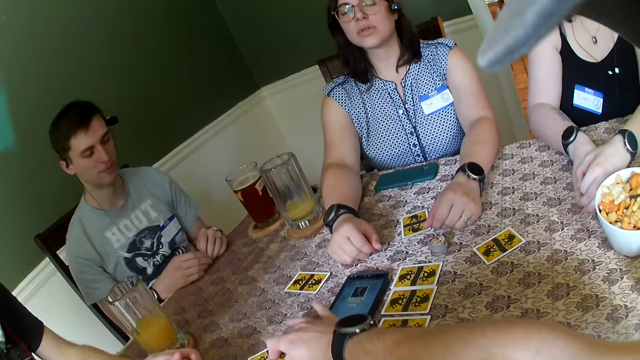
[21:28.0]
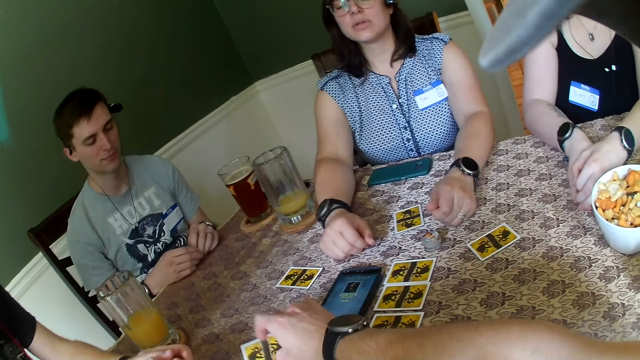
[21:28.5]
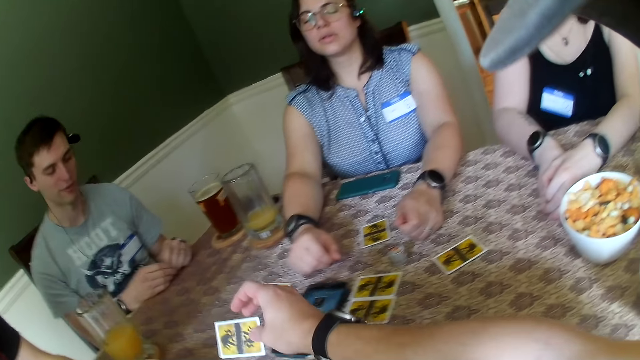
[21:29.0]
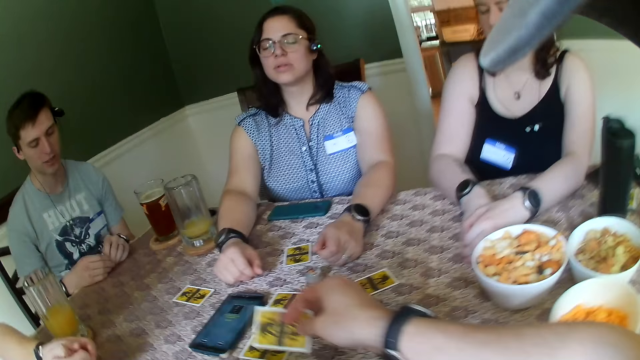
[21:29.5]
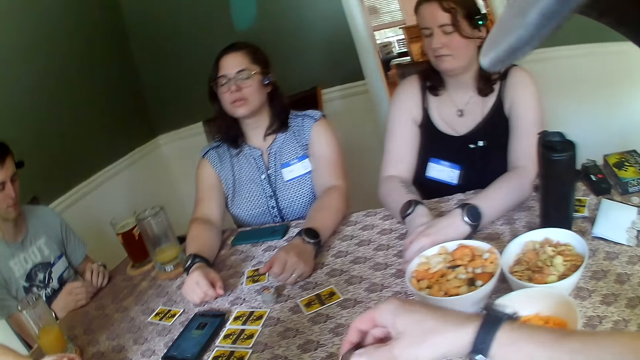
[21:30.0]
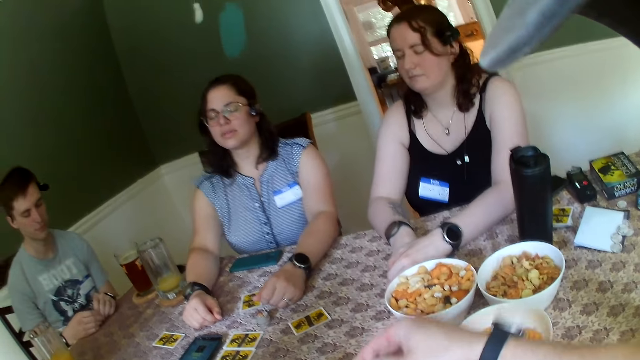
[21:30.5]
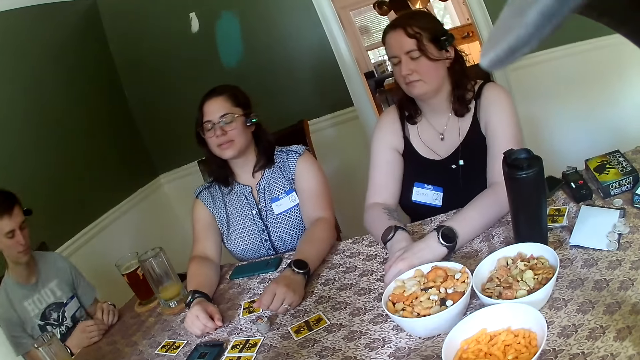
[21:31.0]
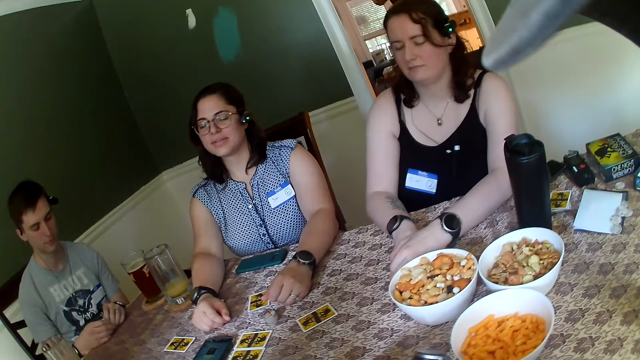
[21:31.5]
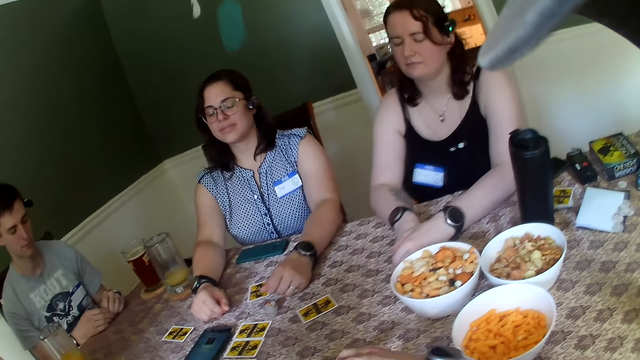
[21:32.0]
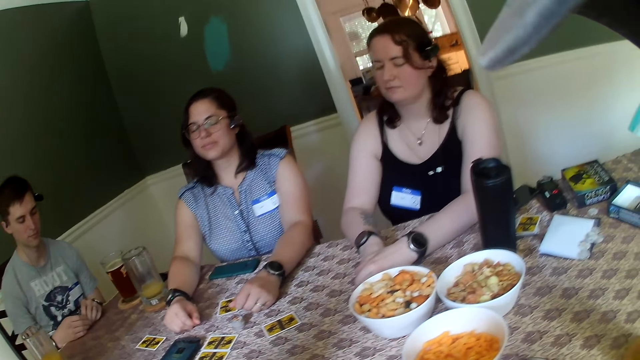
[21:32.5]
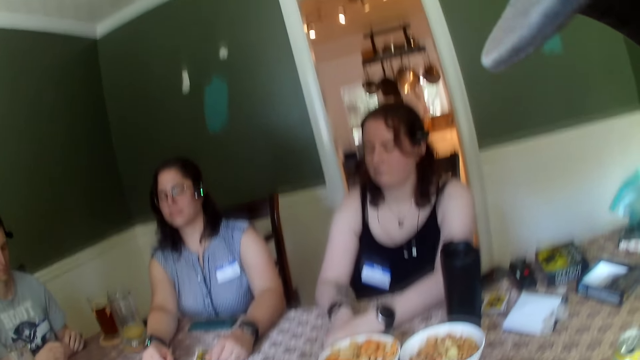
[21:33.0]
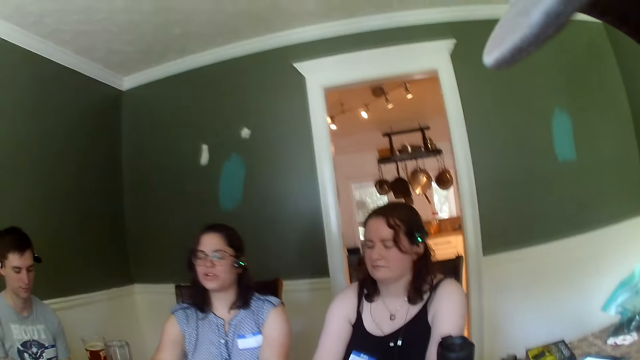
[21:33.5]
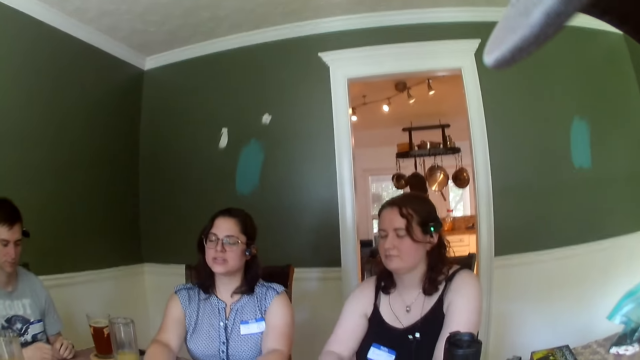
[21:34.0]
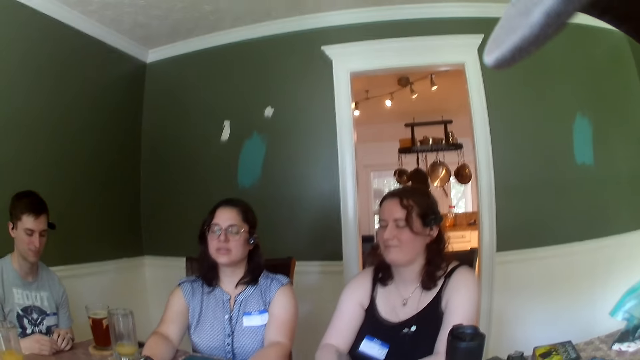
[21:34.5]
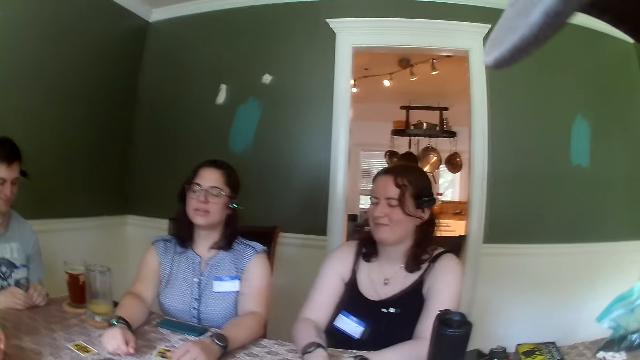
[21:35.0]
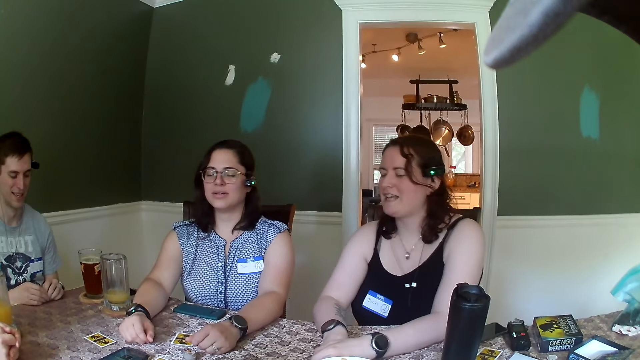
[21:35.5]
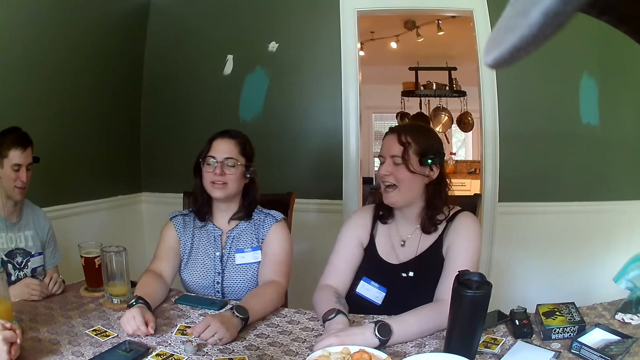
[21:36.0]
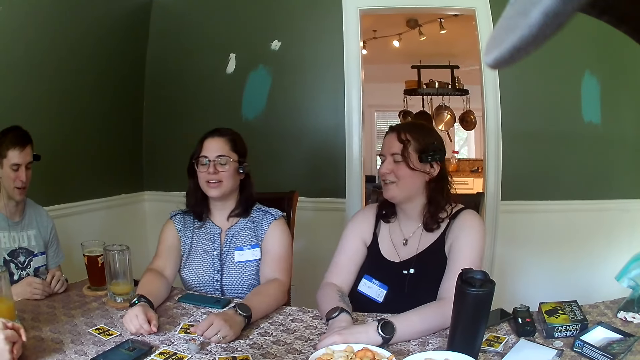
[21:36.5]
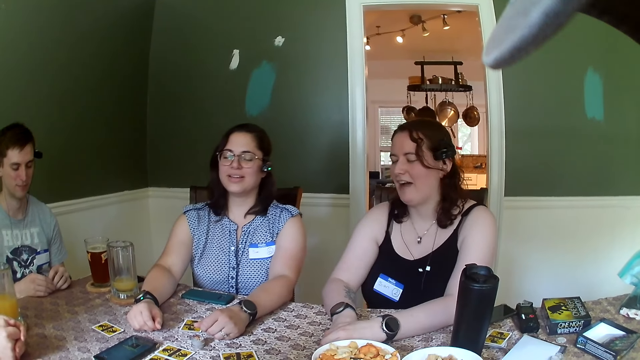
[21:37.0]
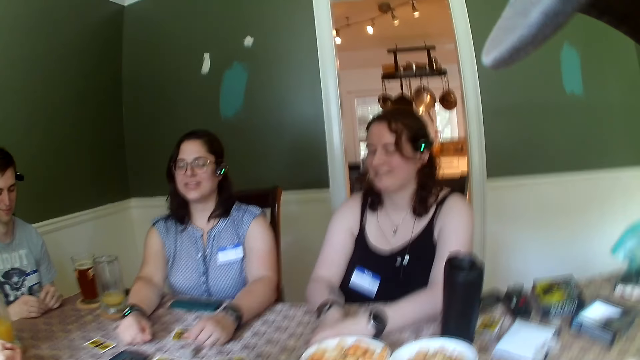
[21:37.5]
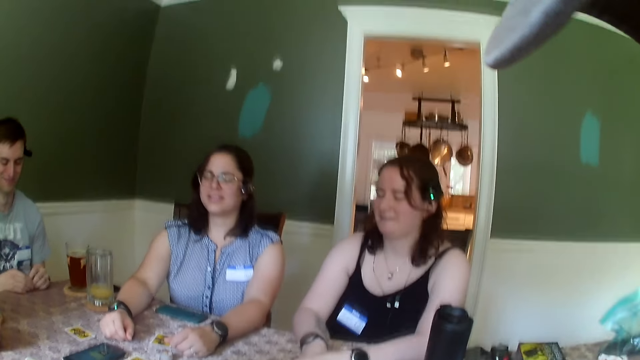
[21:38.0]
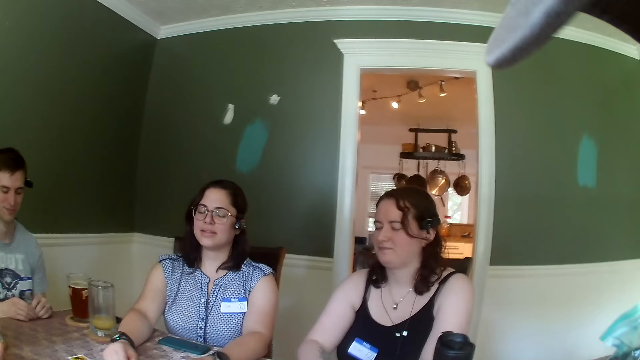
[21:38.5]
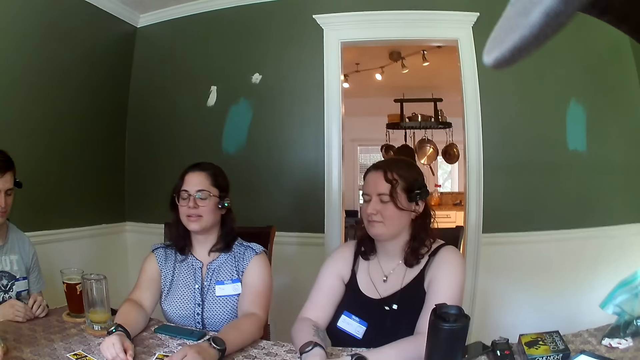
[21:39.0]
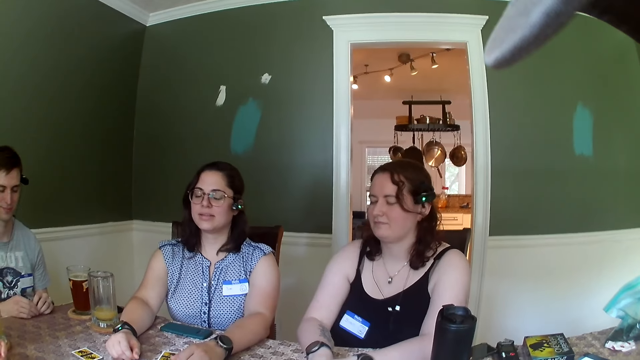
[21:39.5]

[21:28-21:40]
The camera wearer picks the card on the table with his right hand. A man listens to audio with another man and women.

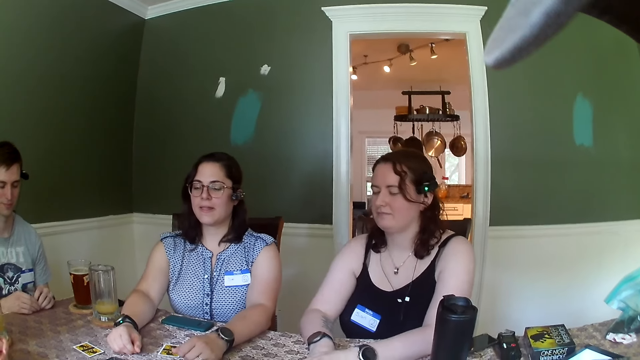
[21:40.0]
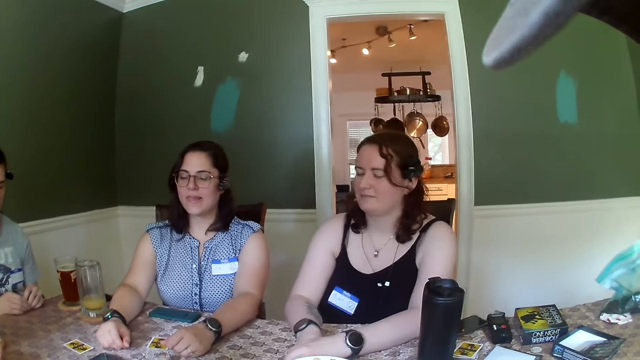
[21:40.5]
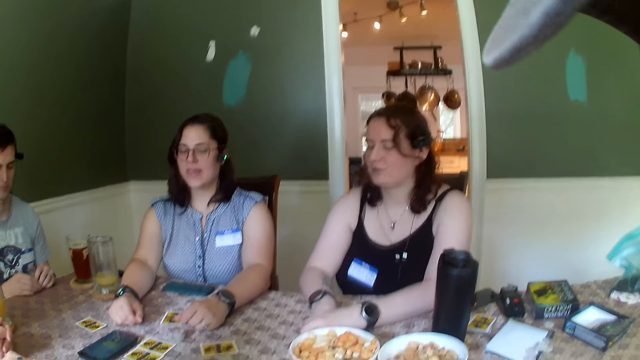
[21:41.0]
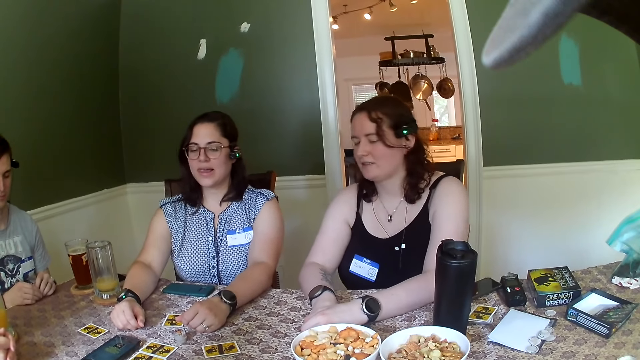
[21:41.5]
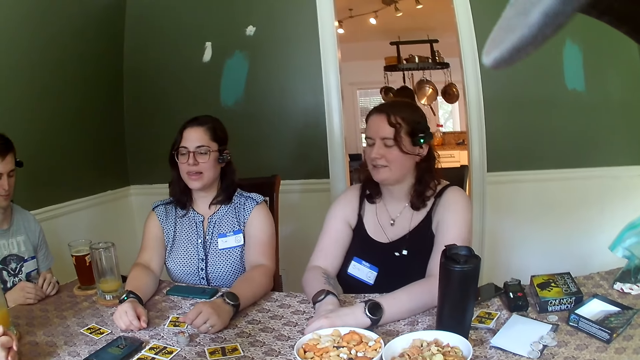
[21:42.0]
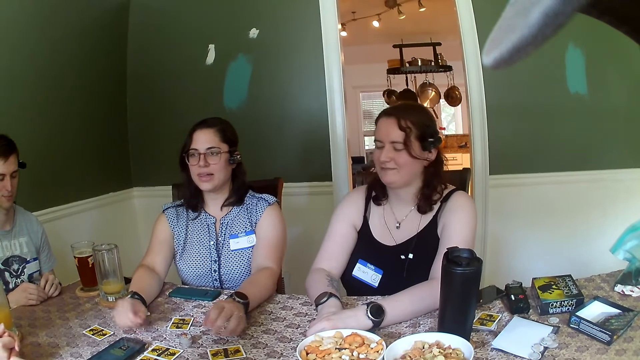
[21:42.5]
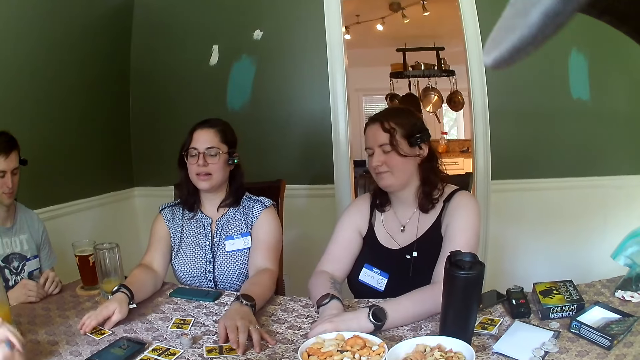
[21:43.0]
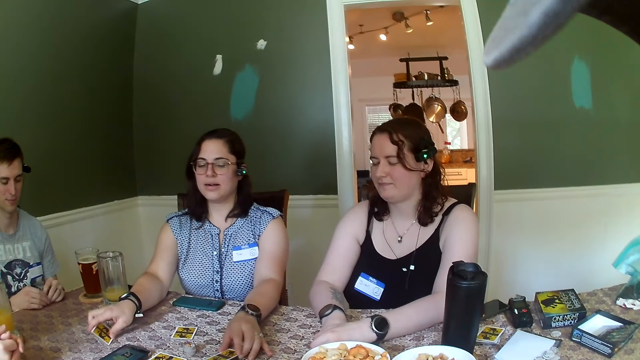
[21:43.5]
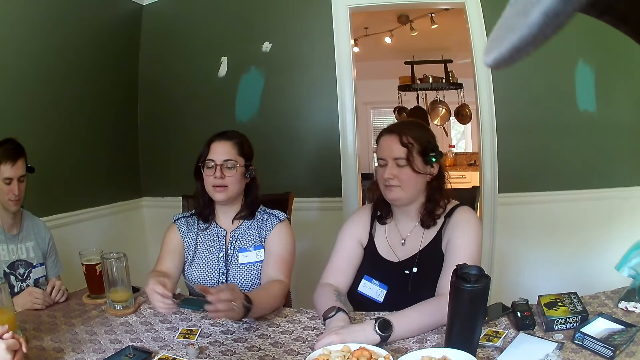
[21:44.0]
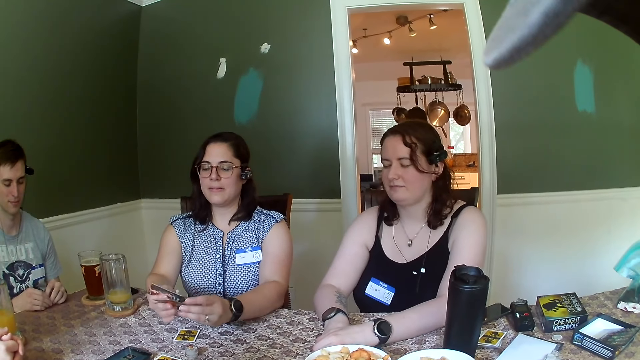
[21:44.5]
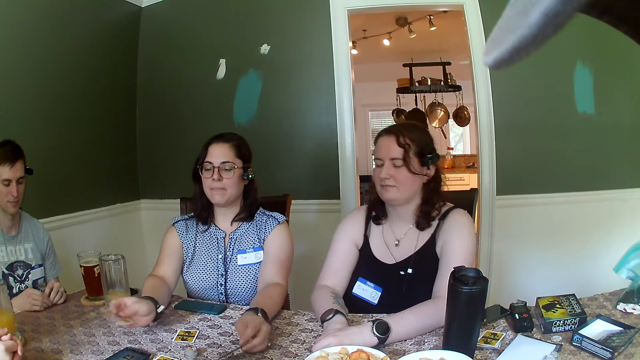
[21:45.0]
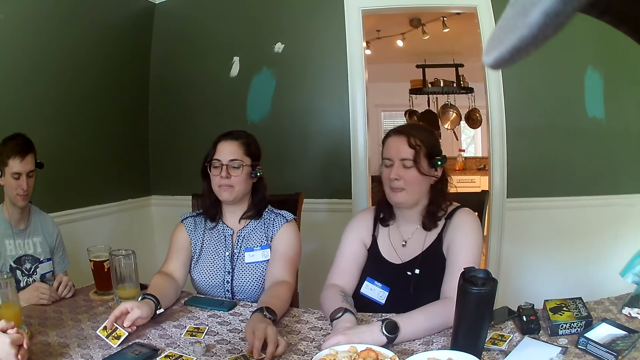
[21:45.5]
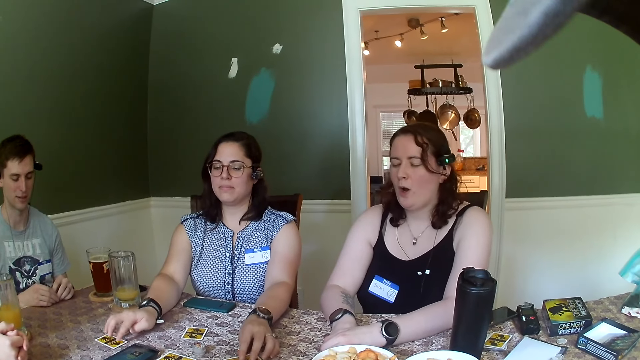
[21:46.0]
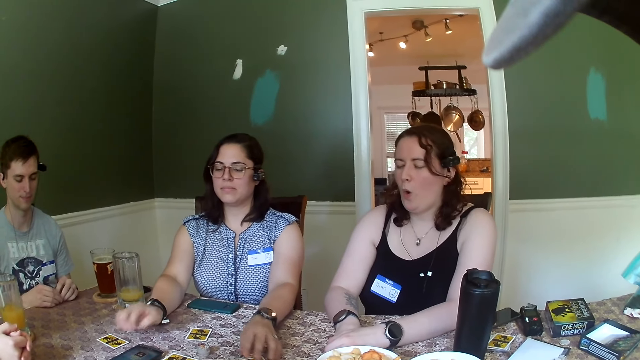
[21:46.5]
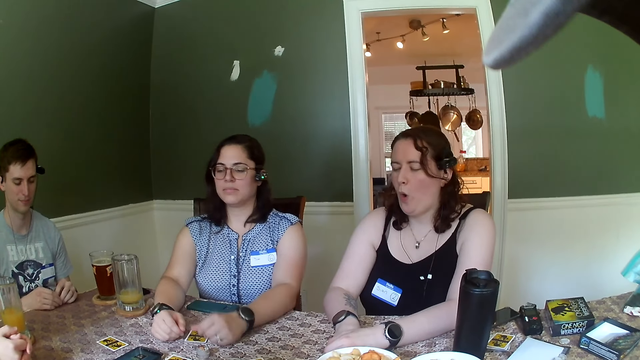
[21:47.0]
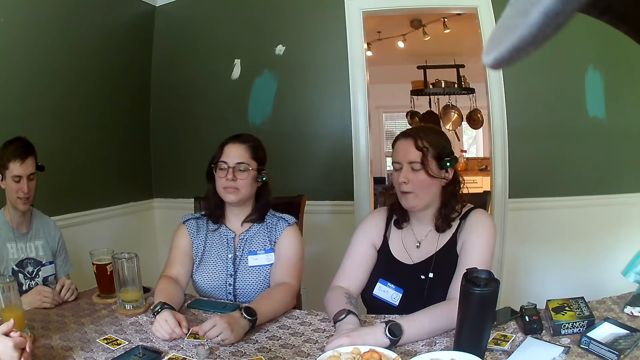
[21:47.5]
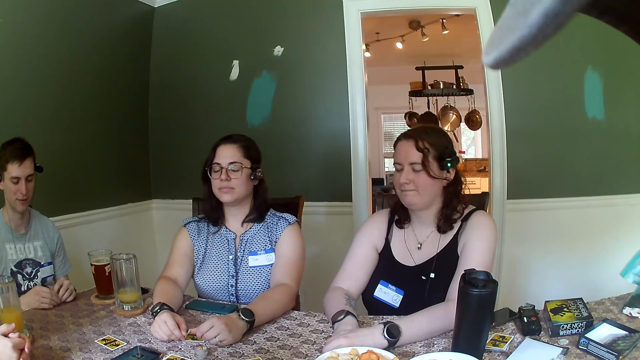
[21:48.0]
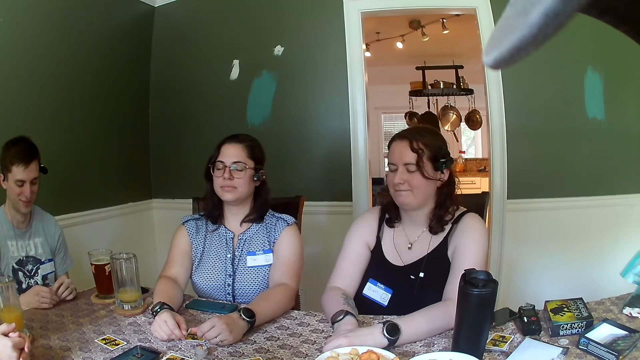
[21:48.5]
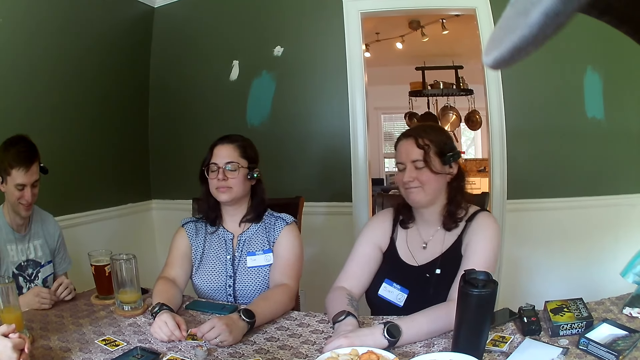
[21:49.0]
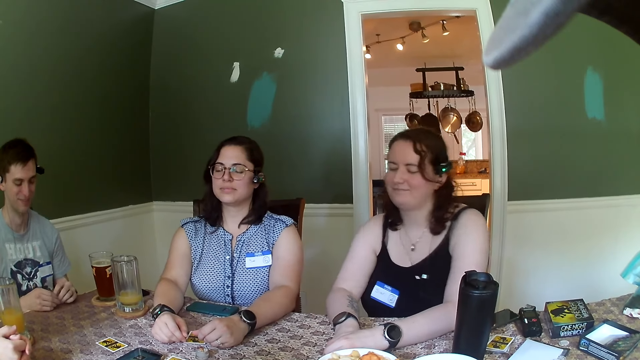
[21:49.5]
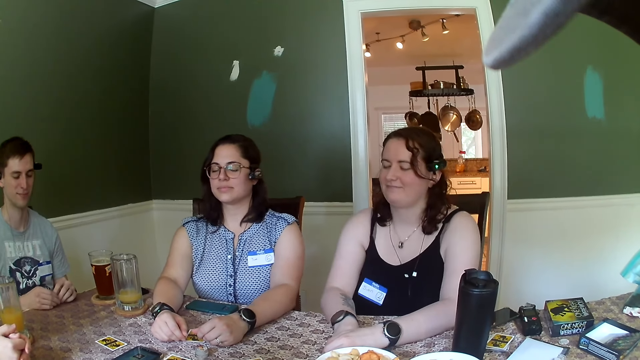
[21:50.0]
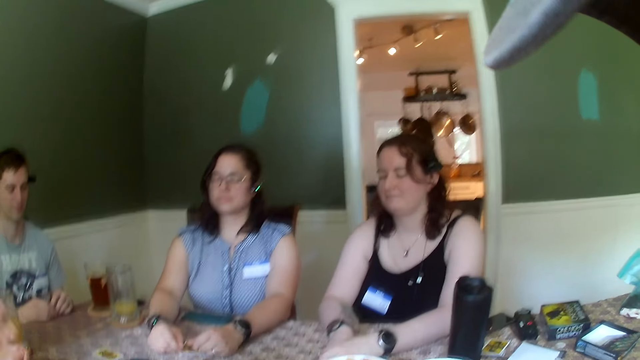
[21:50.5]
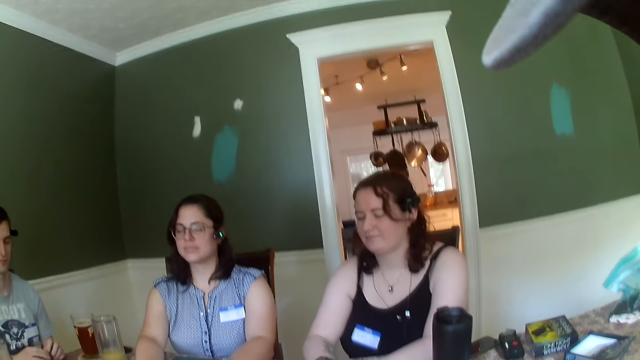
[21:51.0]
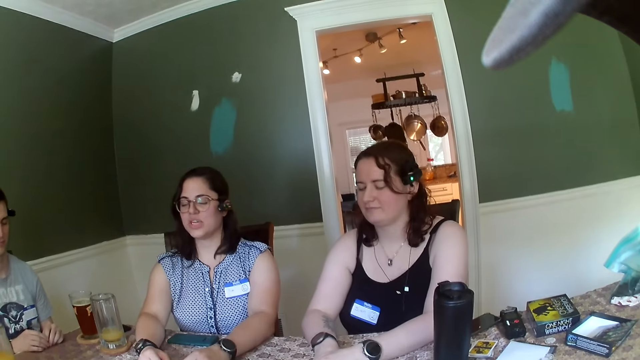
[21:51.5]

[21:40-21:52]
A woman picks the card on the table with her left hand, picks the card on the table with her right hand and flips the cards. The camera wearer looks around the table. The woman drops the card in her right hand on the table and drops the card in her left hand on the table. A man listens to audio with another man and women.
